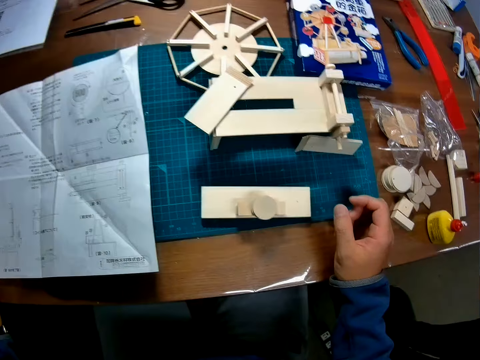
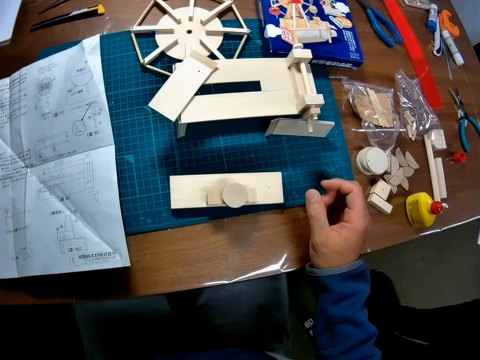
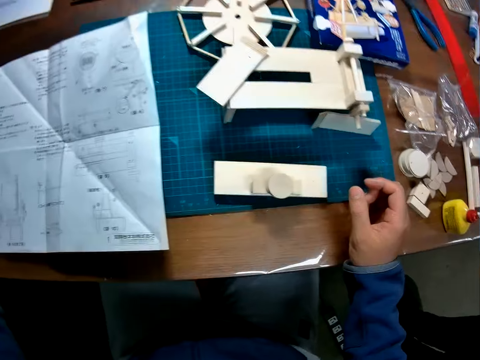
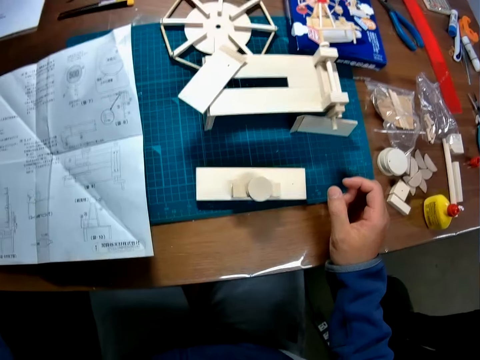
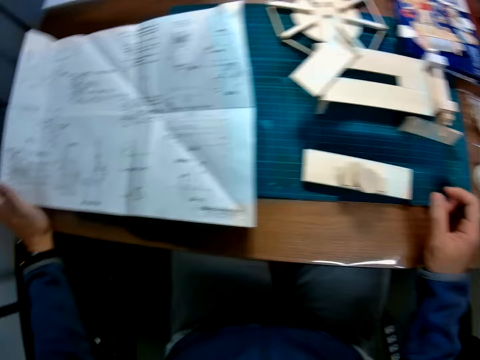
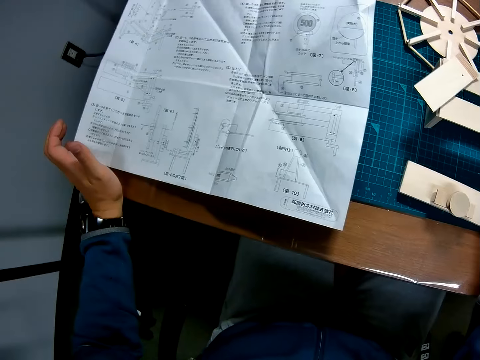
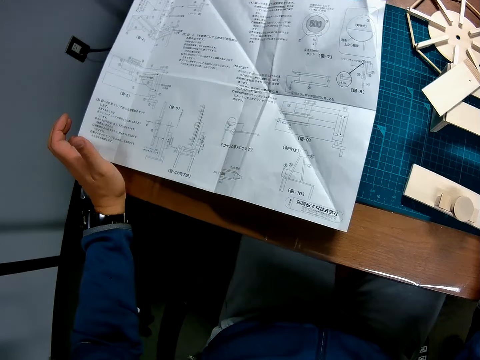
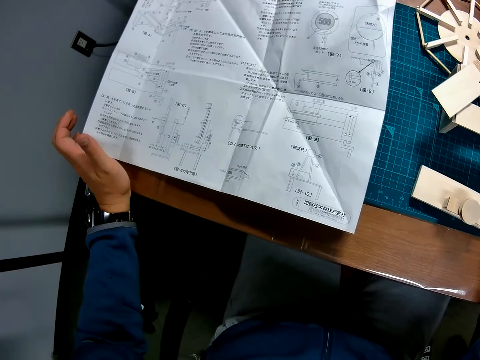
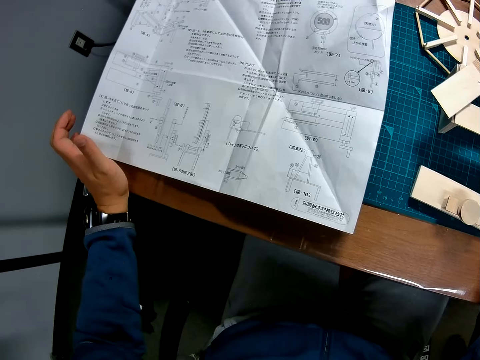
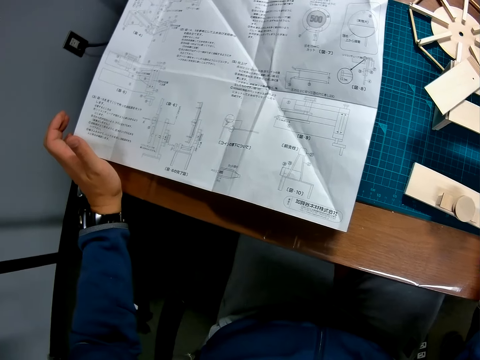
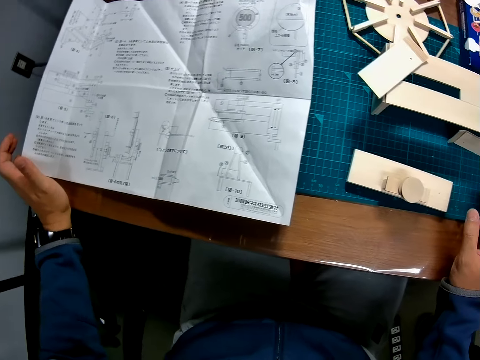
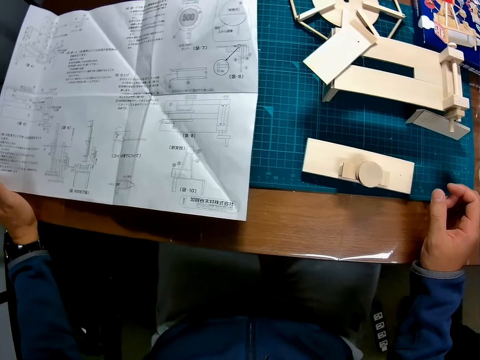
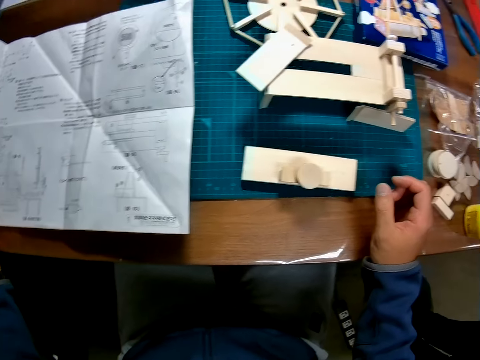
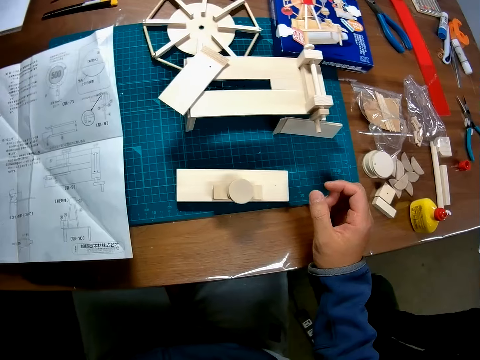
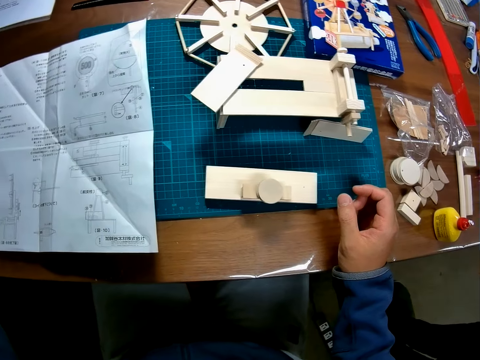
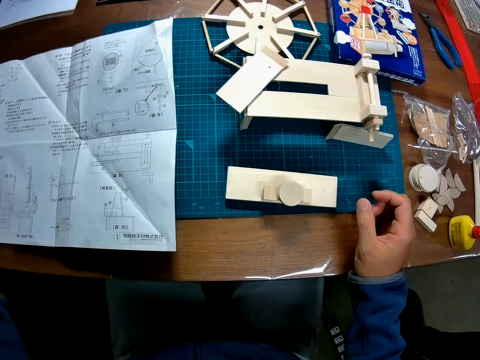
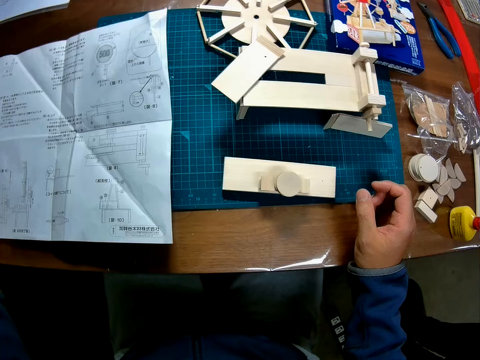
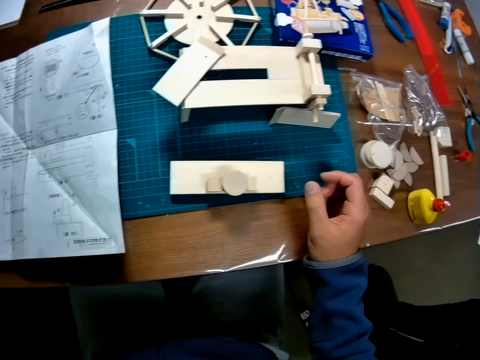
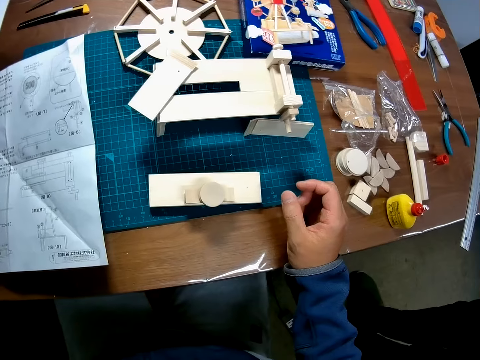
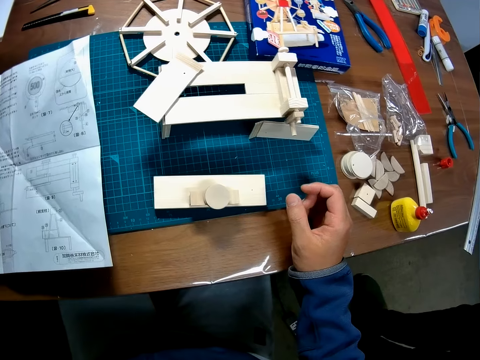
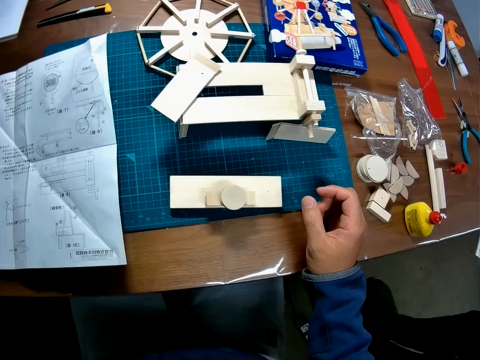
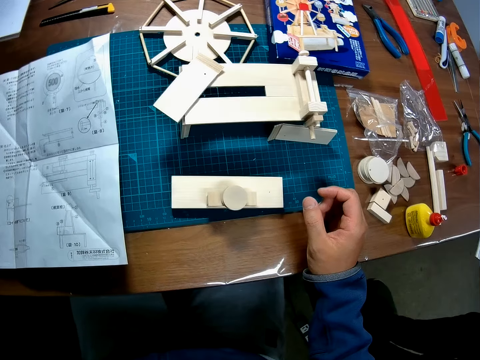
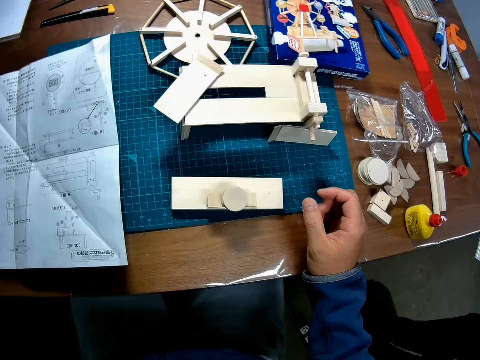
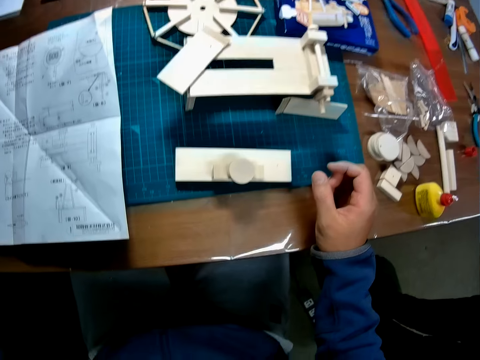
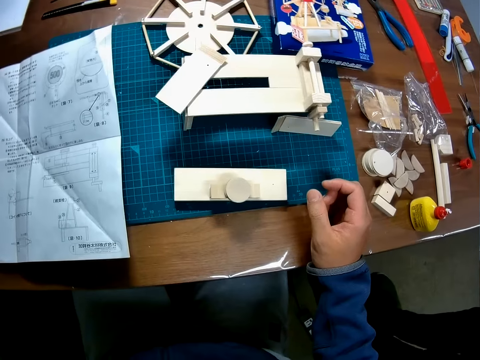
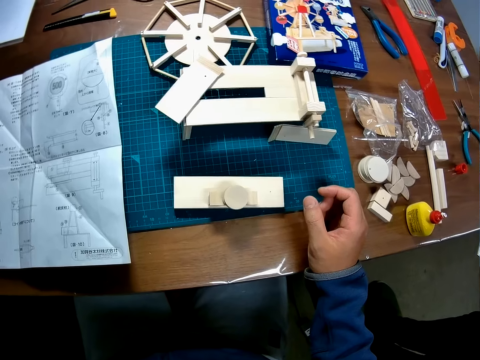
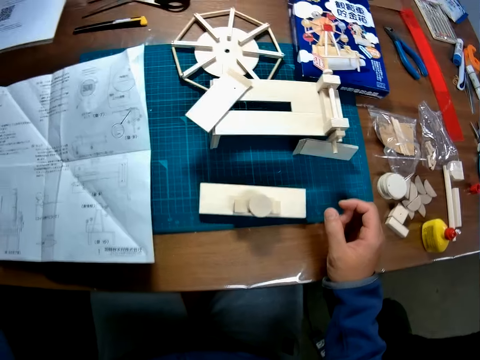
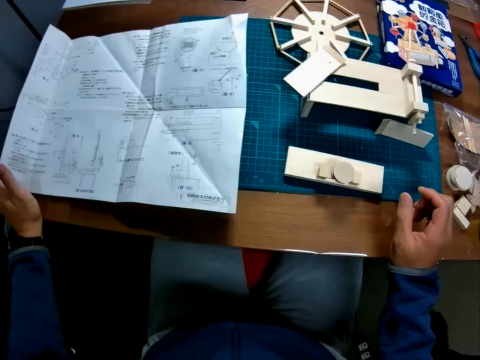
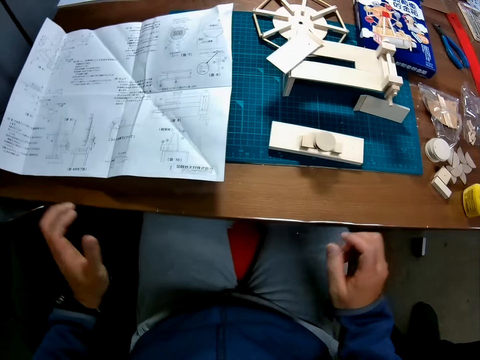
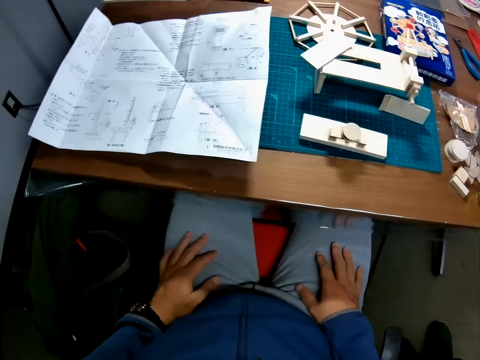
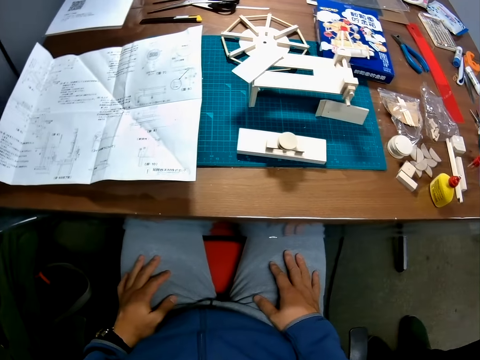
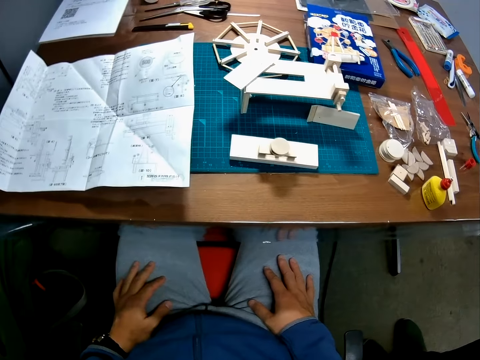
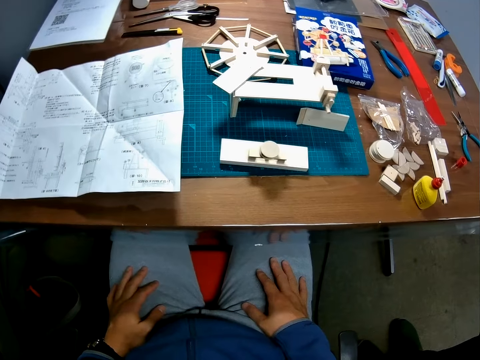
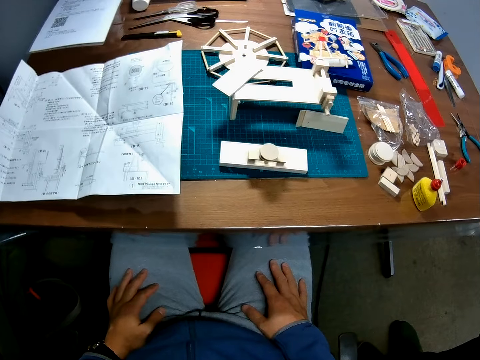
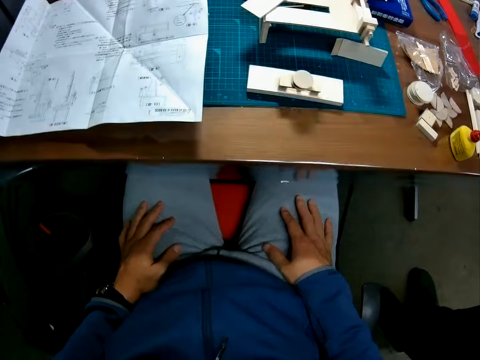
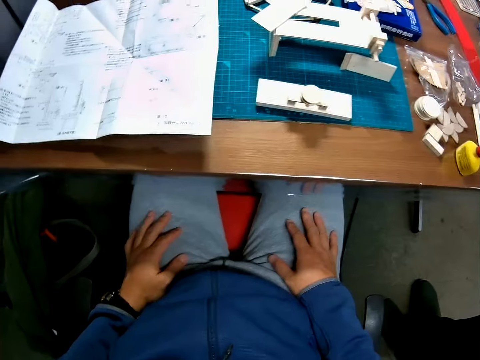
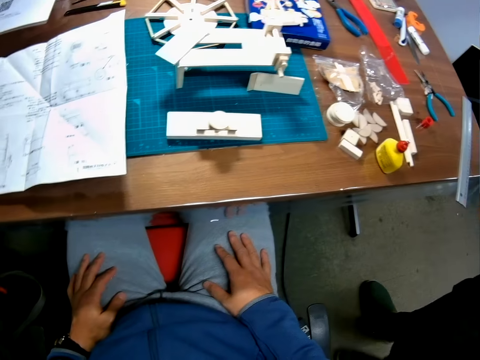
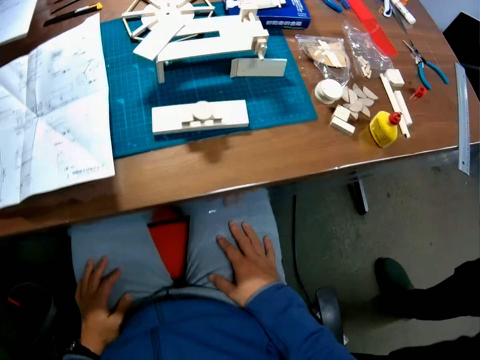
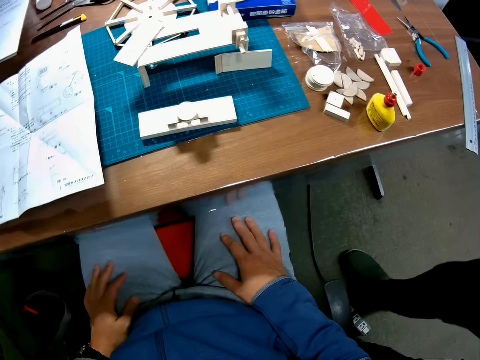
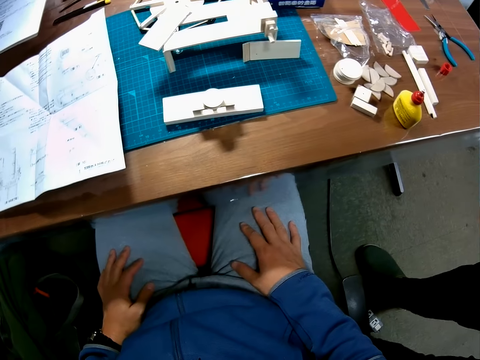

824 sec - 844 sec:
The camera wearer reads an instruction manual. He interacts with a man. He looks at the model pieces. He places both hands on his lap. The man adjusts the camera wearer's camera.
